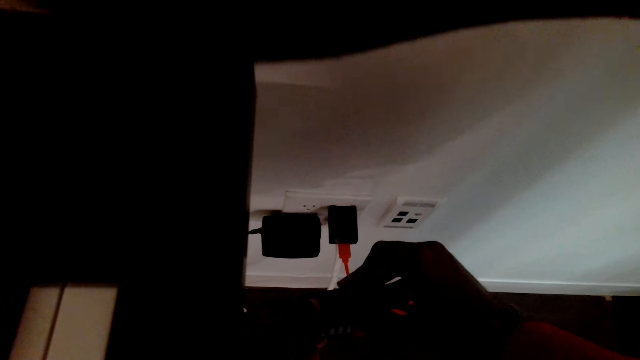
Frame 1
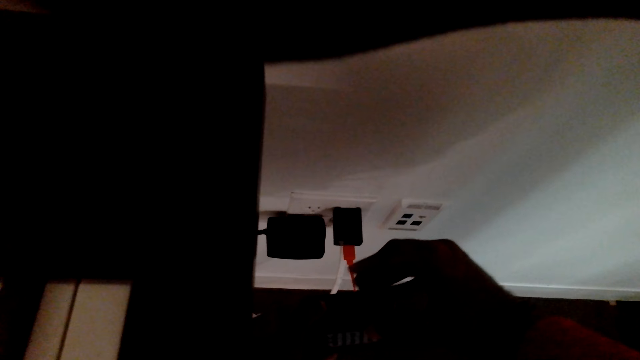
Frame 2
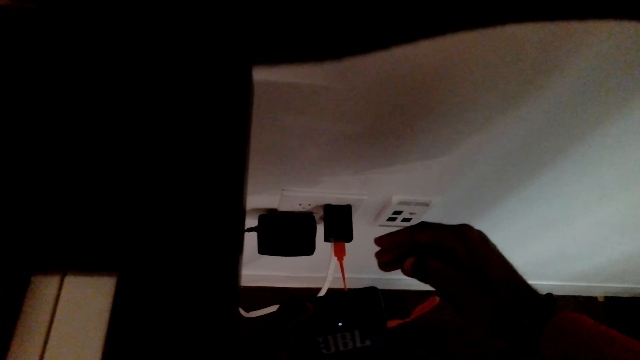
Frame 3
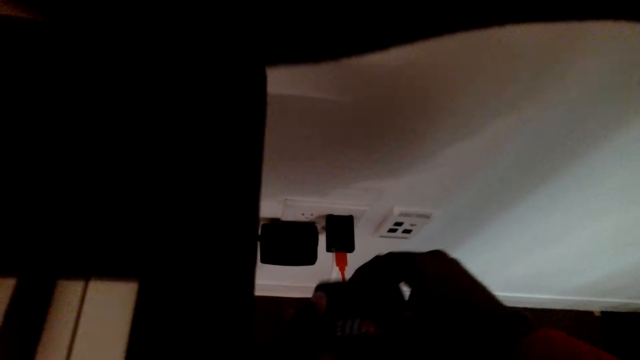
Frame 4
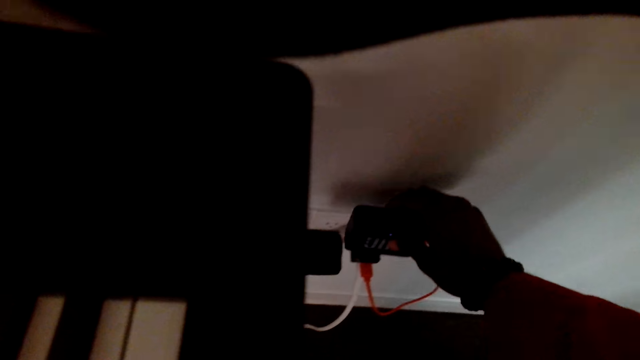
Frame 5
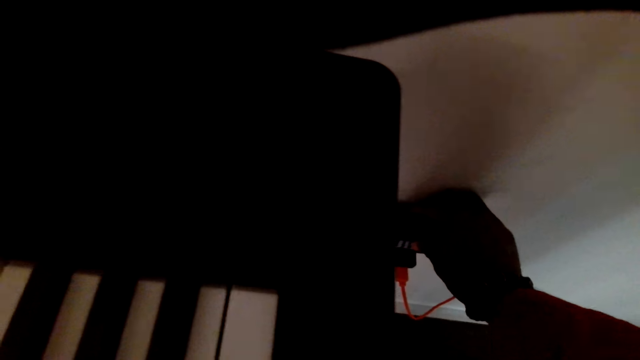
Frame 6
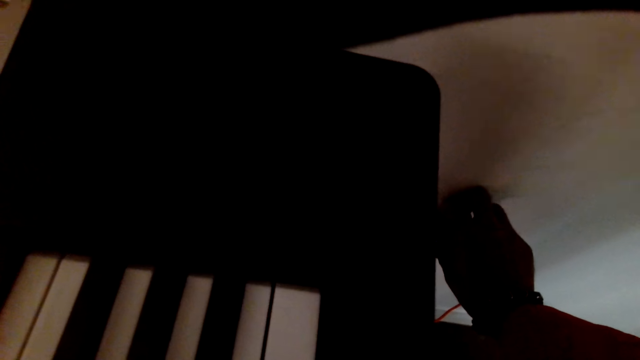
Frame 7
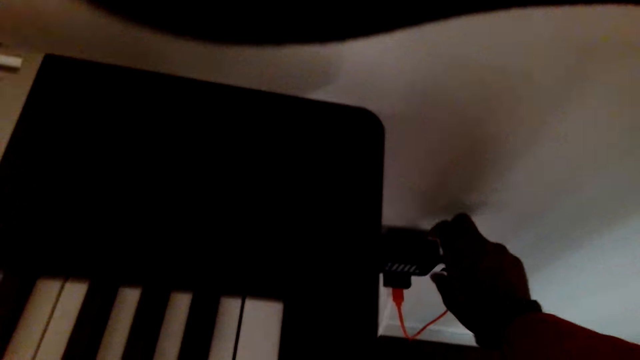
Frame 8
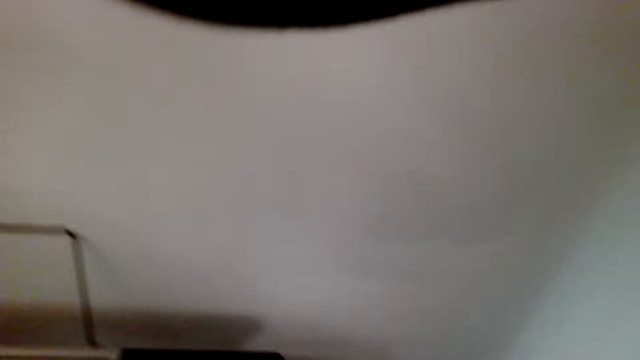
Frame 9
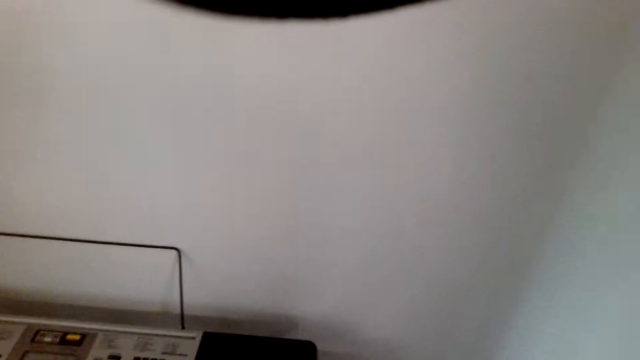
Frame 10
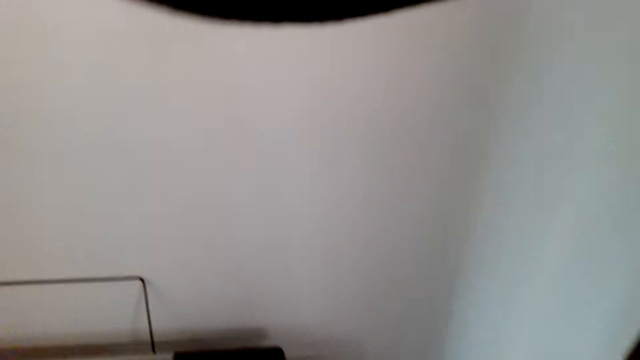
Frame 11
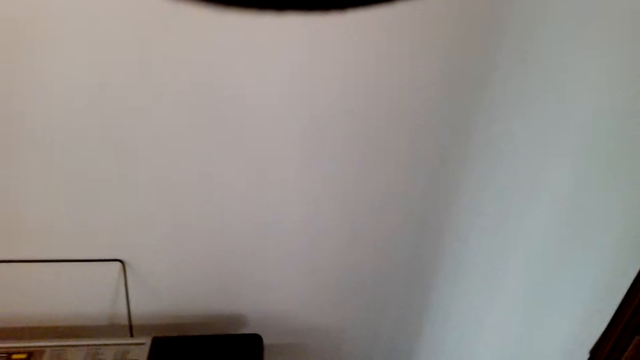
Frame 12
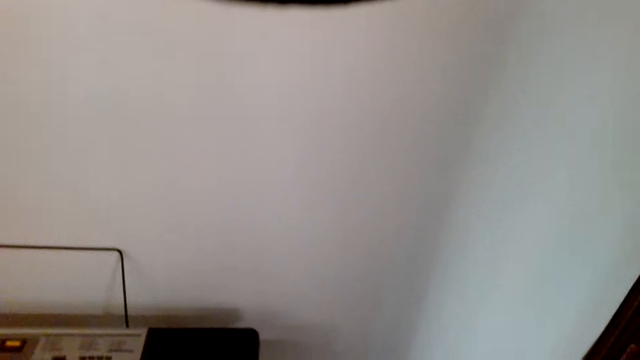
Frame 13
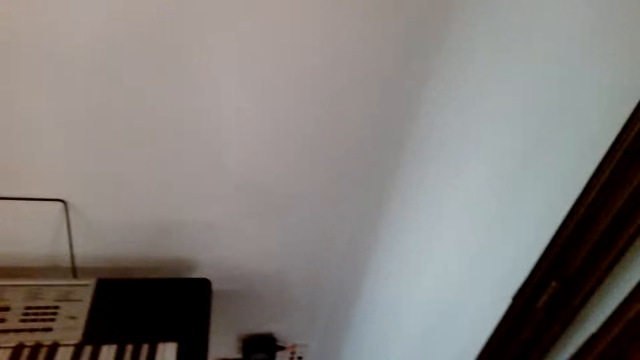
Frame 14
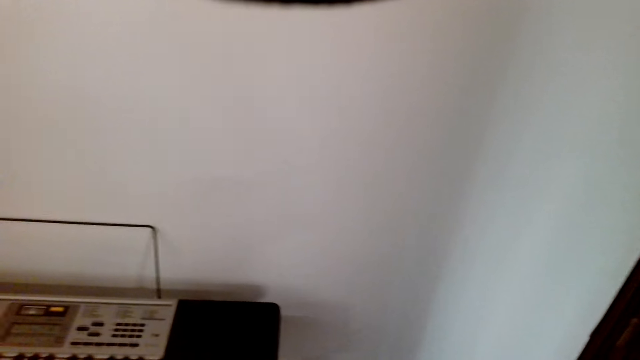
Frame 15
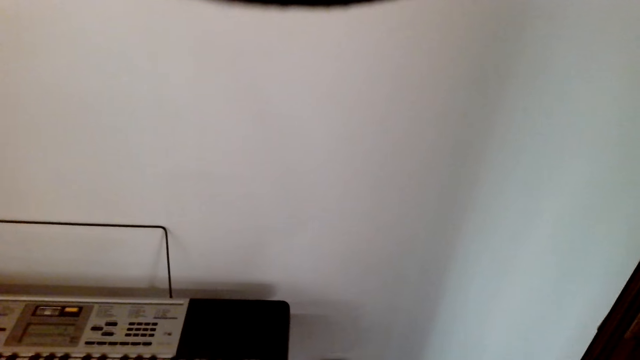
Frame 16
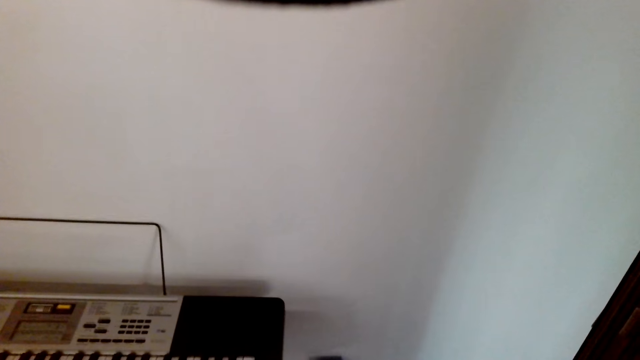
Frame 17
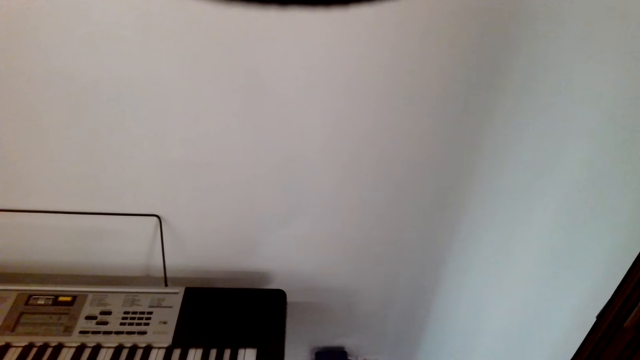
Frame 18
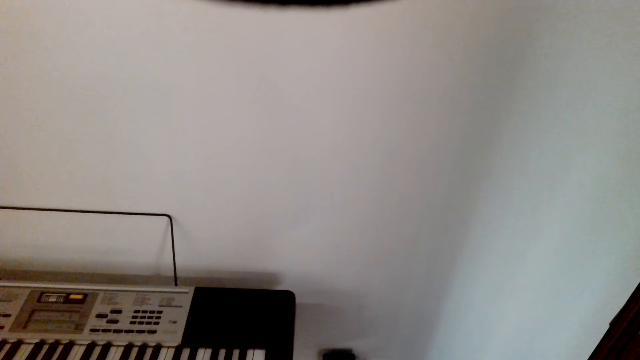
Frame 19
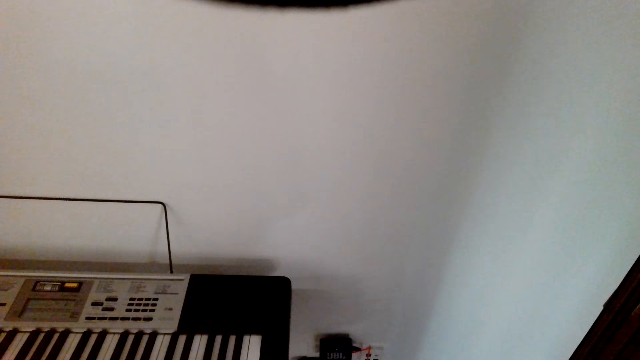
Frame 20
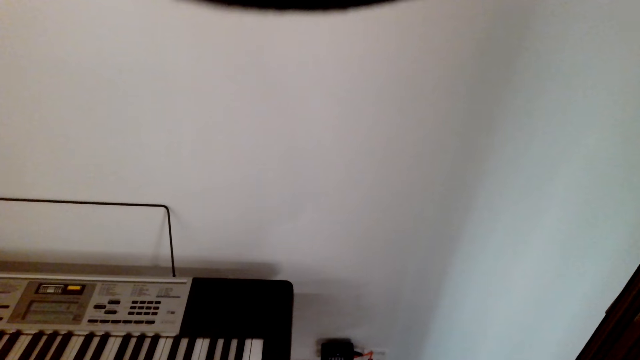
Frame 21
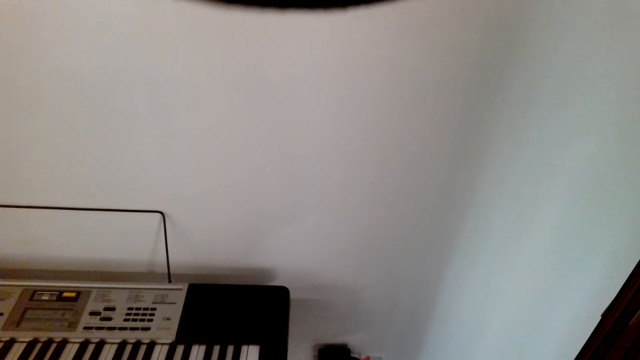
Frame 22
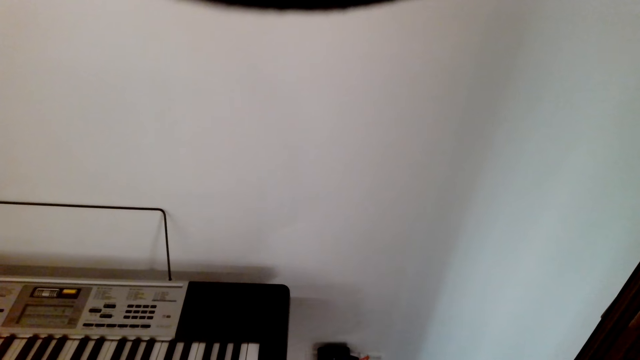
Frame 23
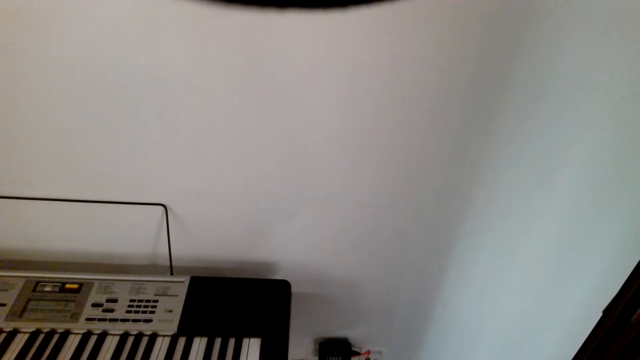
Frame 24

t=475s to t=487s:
The camera wearer puts the phone on the charger. They stare at the piano.

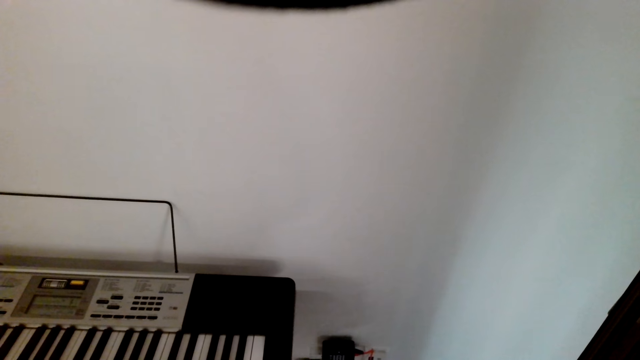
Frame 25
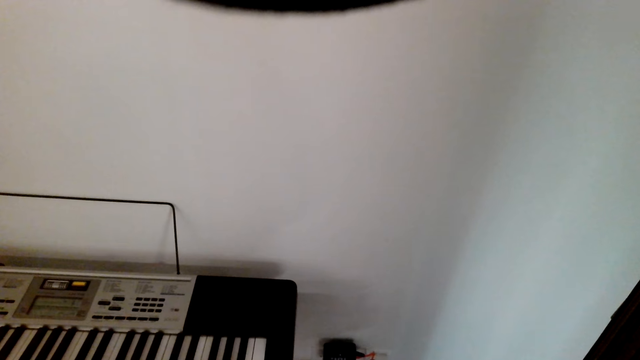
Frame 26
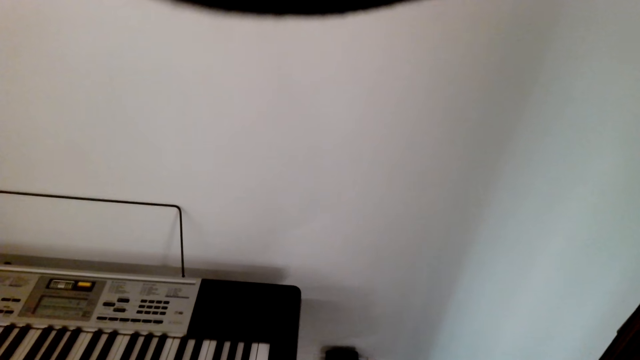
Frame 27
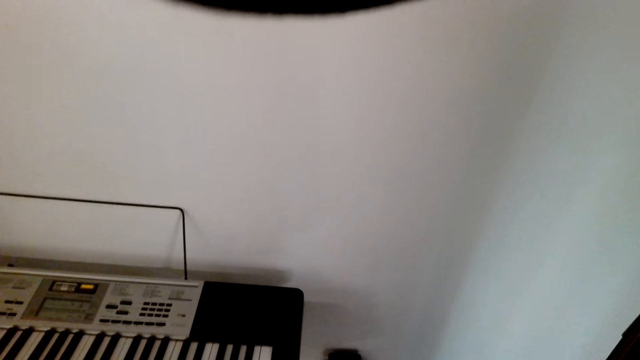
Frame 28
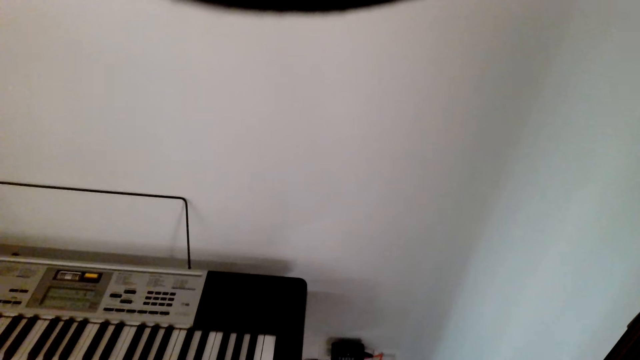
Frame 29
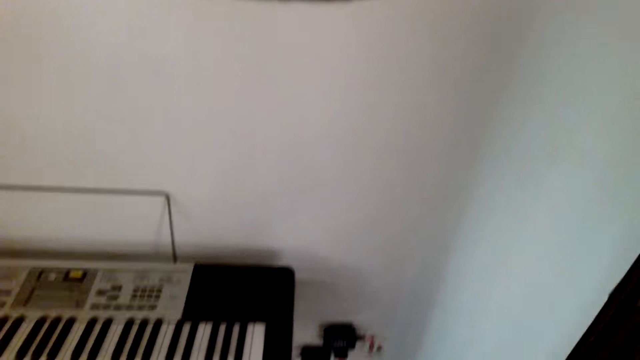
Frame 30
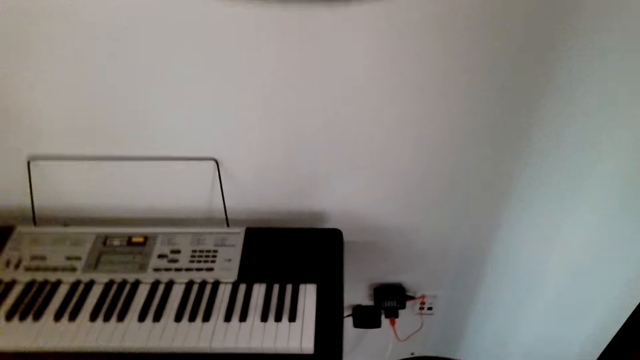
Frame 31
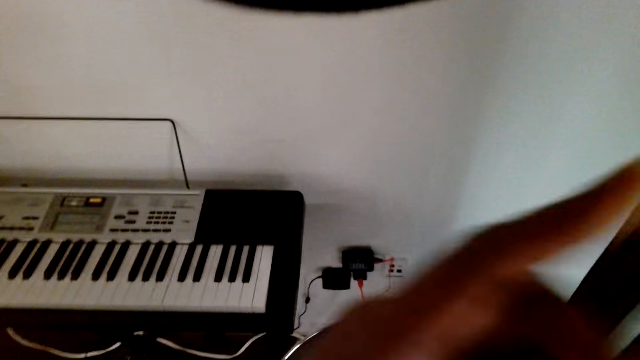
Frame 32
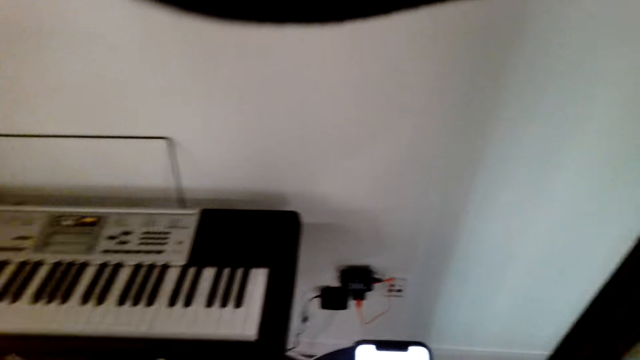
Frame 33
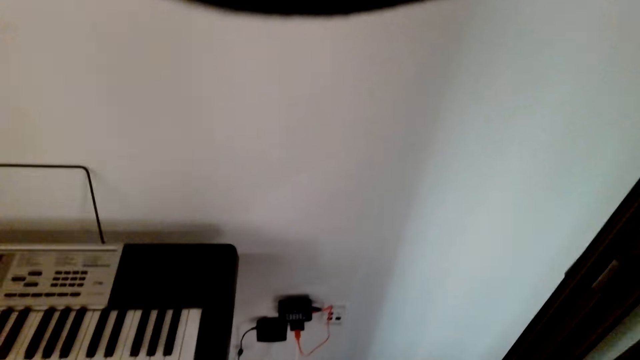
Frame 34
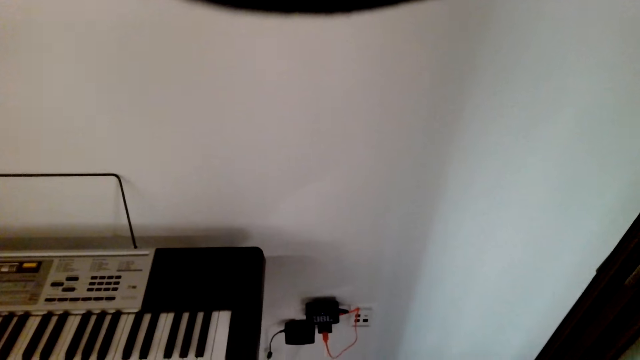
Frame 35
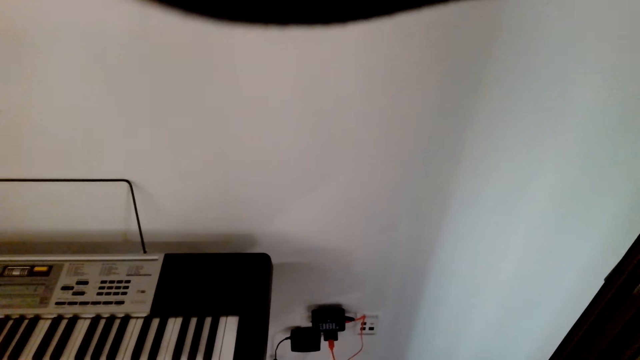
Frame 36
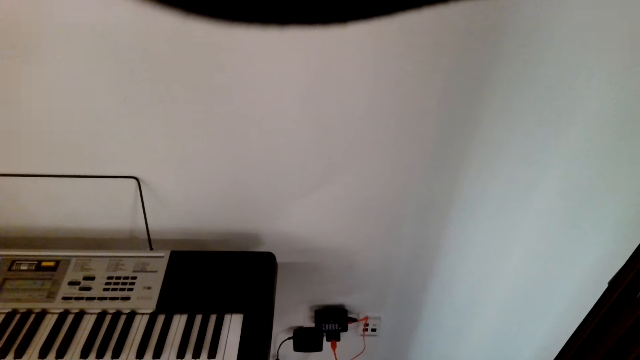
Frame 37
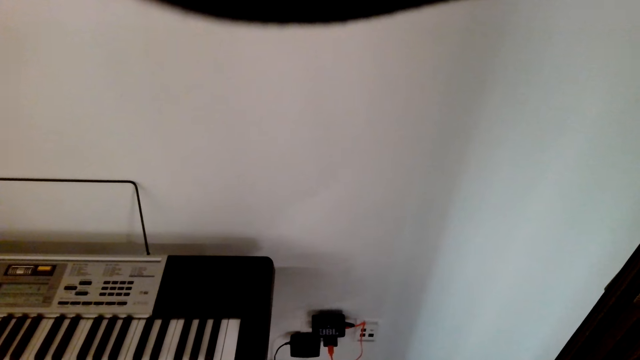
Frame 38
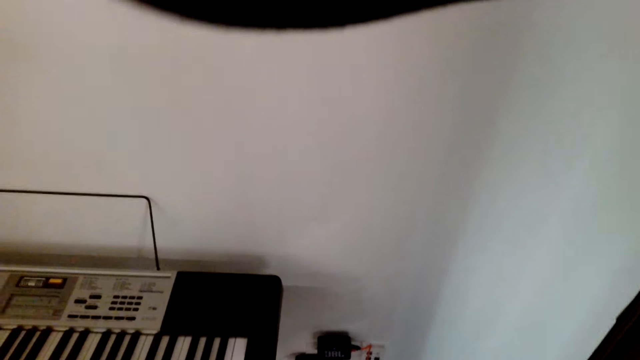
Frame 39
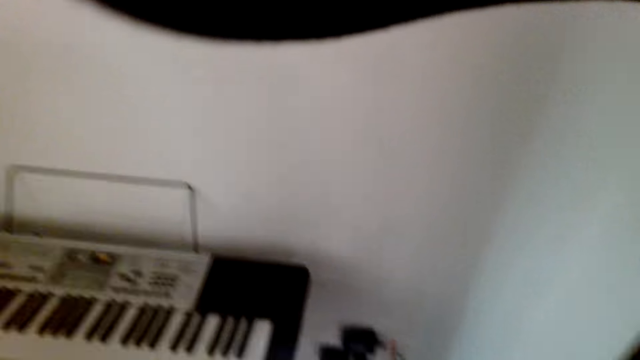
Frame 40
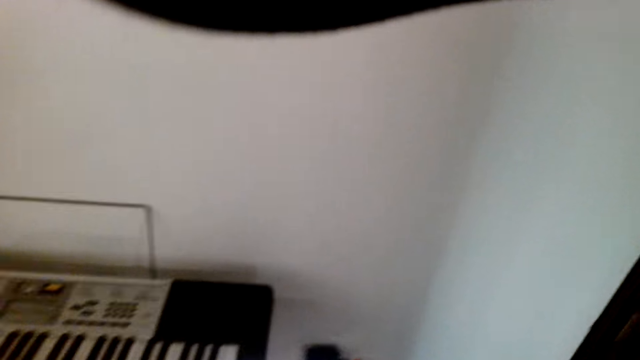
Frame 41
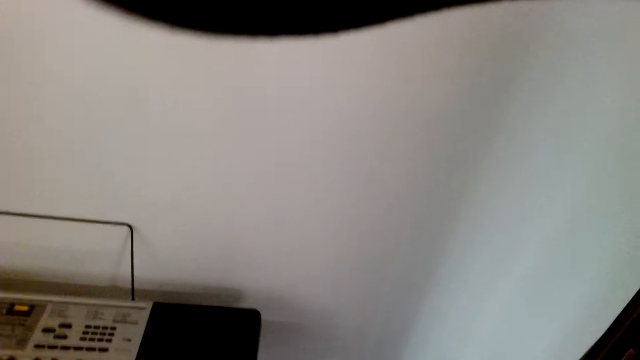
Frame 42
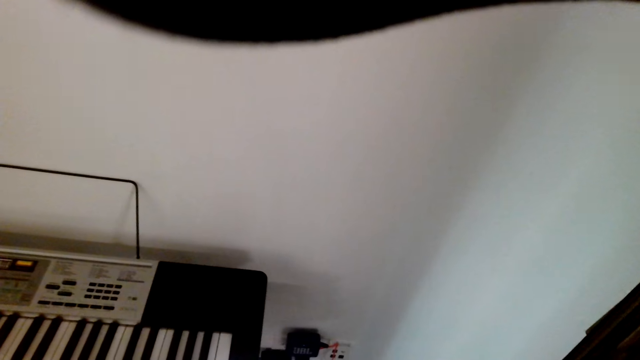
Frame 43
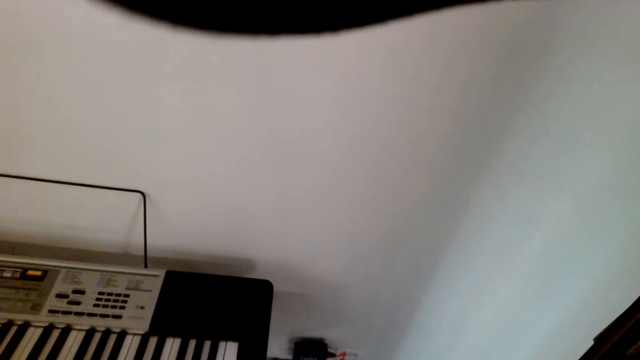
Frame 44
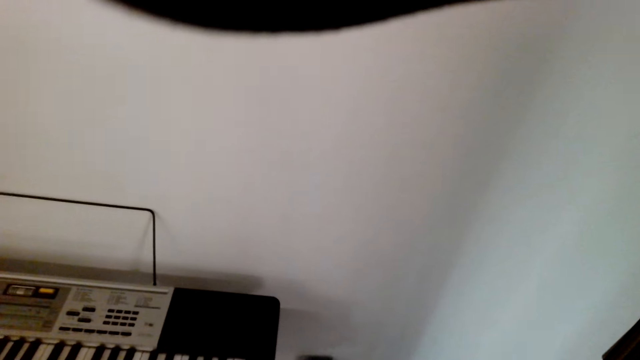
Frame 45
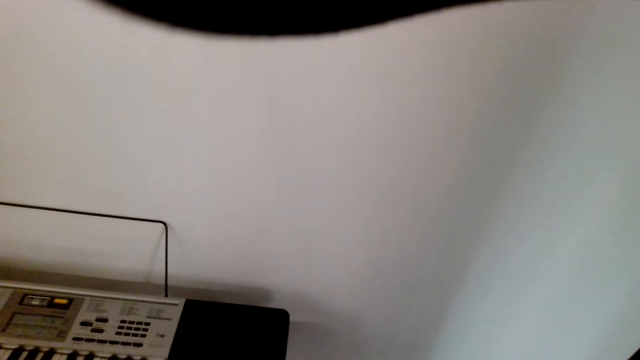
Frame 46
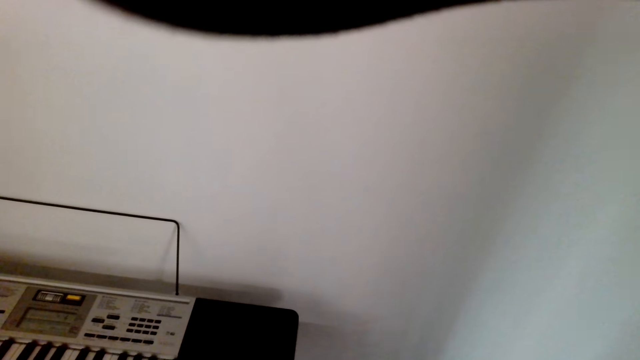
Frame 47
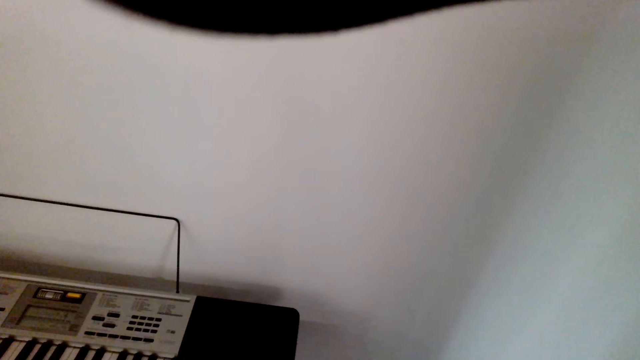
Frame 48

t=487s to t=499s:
The camera wearer holds the phone. They stare at the piano.
